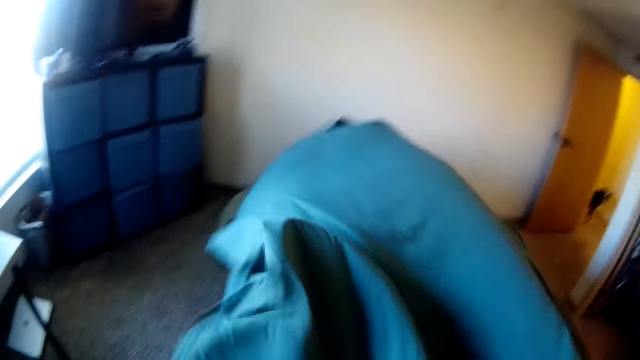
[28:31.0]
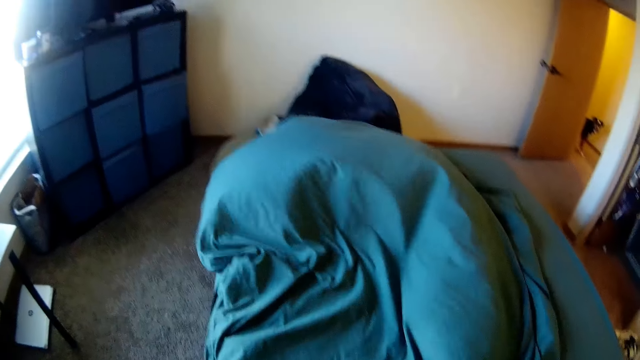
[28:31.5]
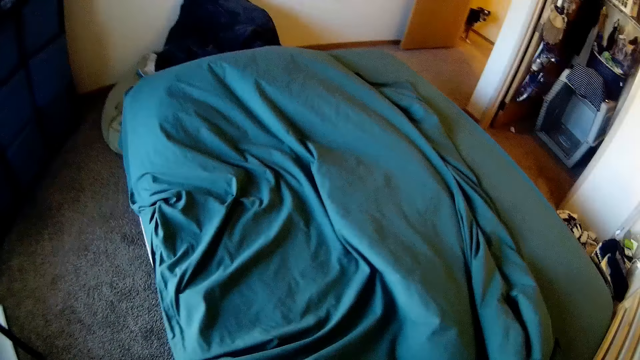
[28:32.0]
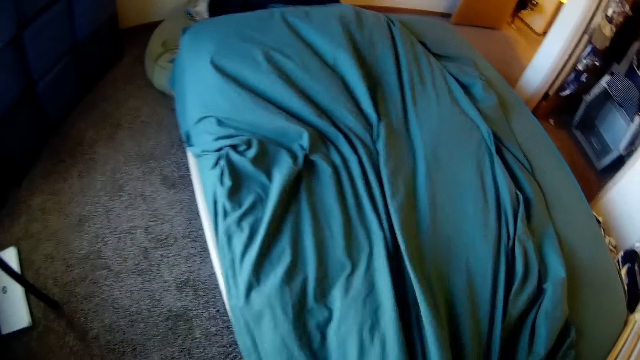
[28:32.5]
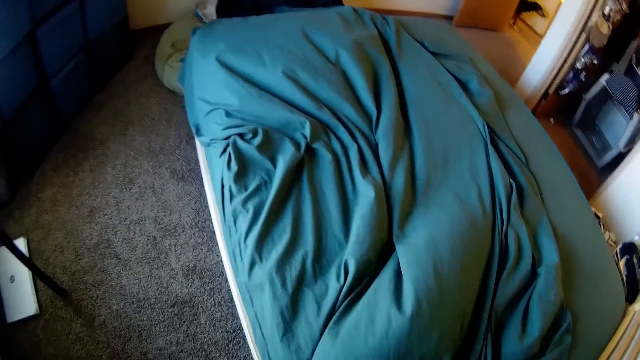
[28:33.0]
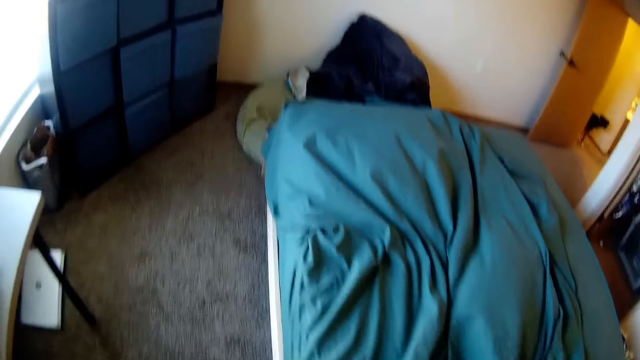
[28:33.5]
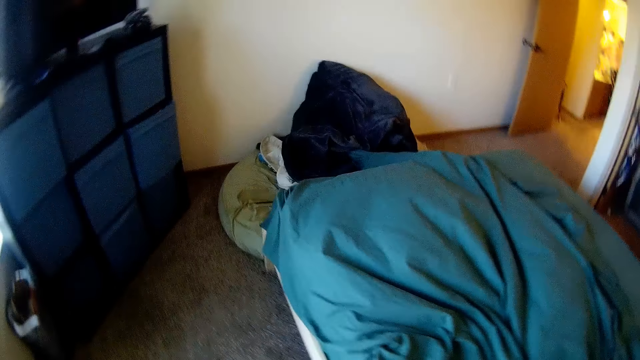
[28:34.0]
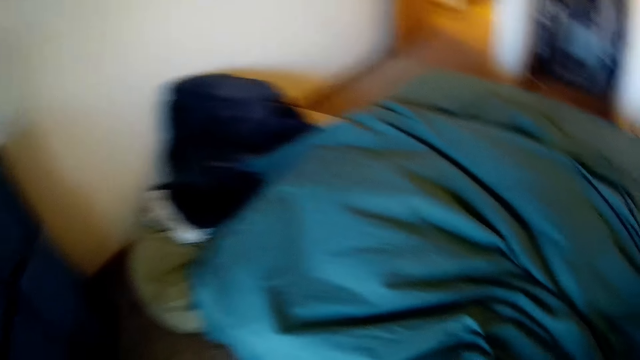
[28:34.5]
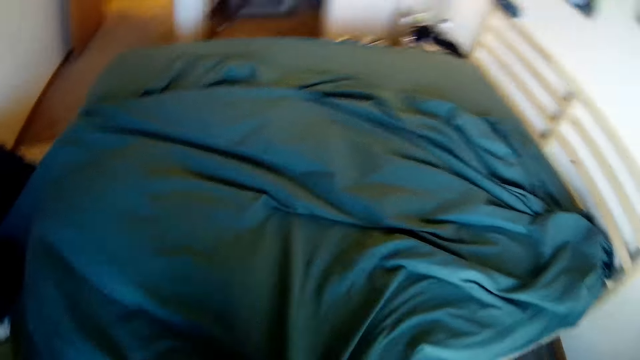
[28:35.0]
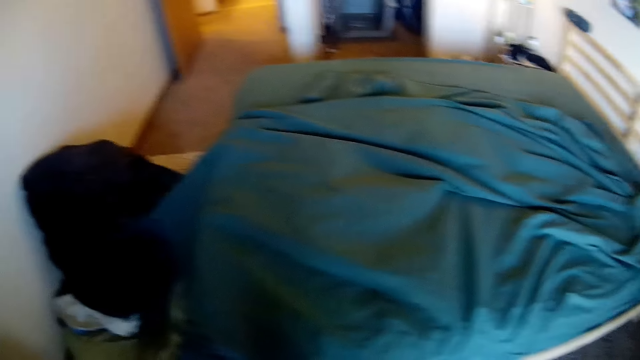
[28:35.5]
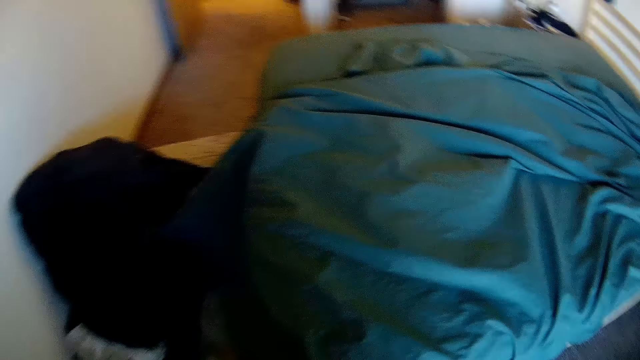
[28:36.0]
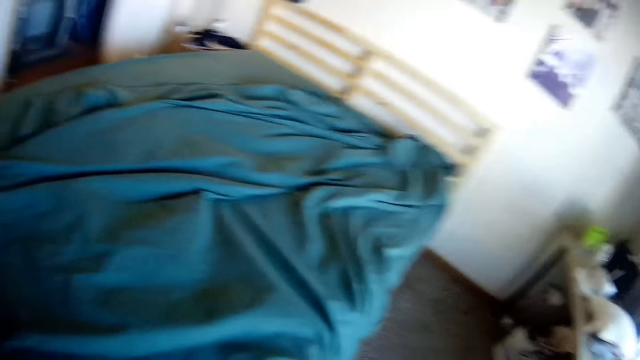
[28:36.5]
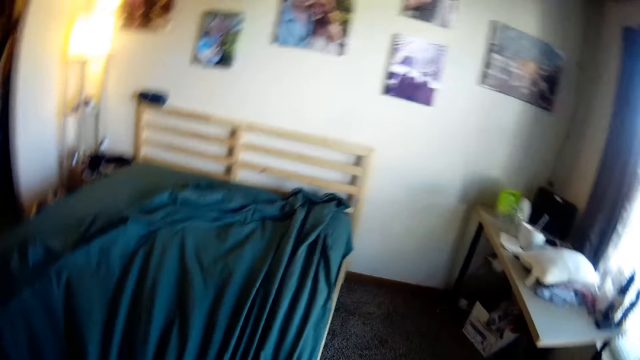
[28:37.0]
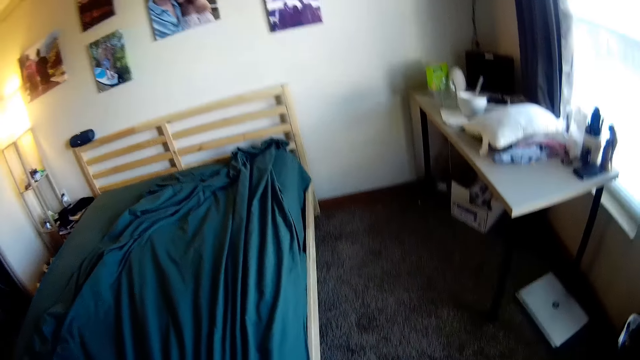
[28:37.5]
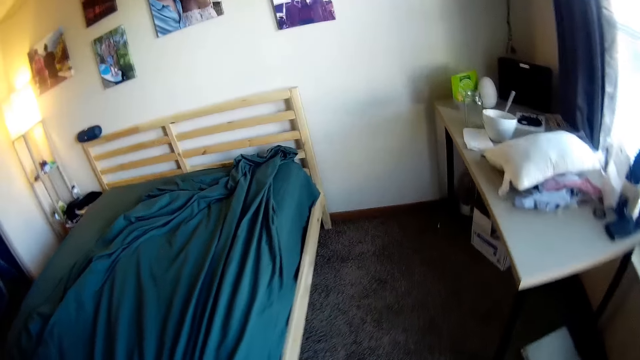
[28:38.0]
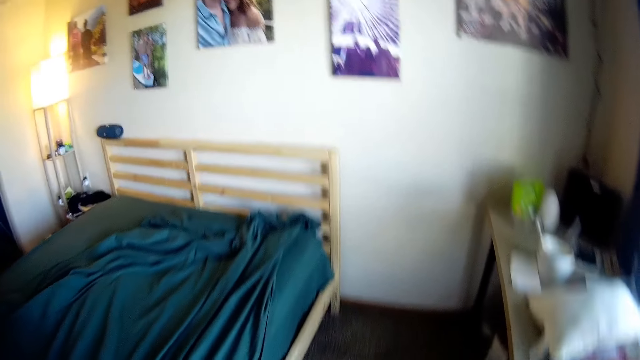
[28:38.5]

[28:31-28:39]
The camera wearer lays the bedsheet on the bed with both hands. The dog leaves the entrance of the room.

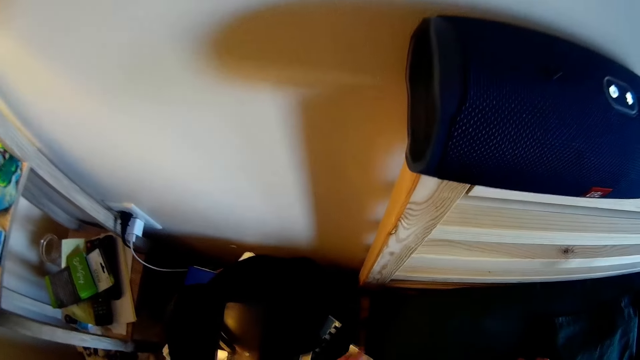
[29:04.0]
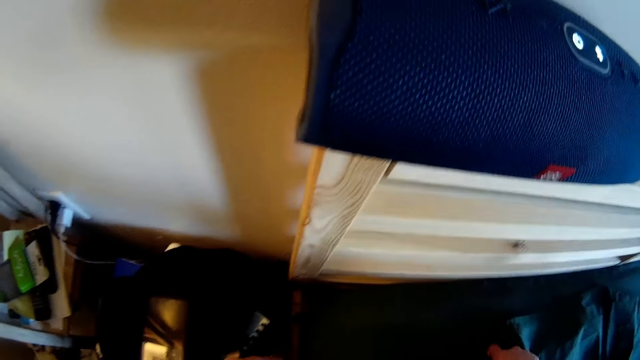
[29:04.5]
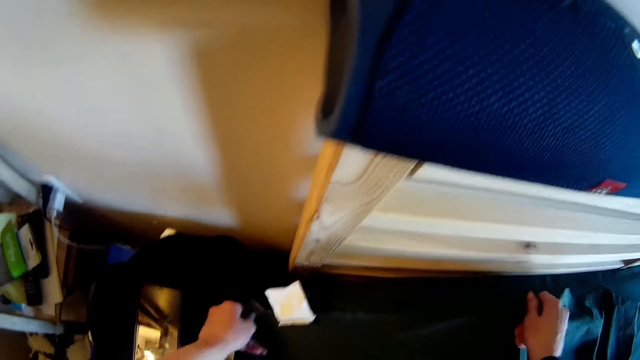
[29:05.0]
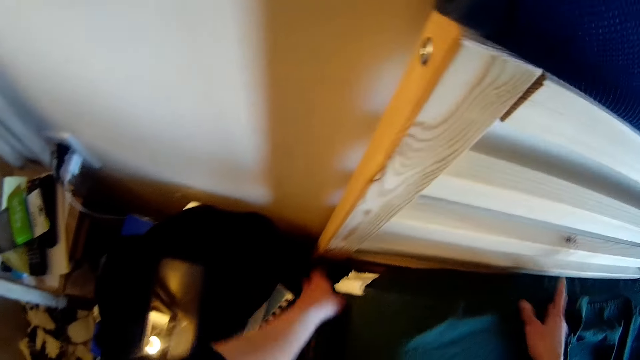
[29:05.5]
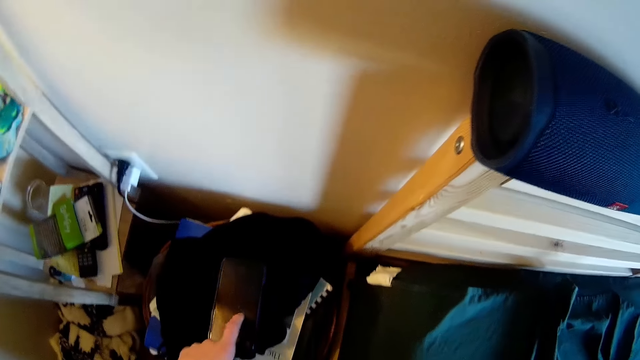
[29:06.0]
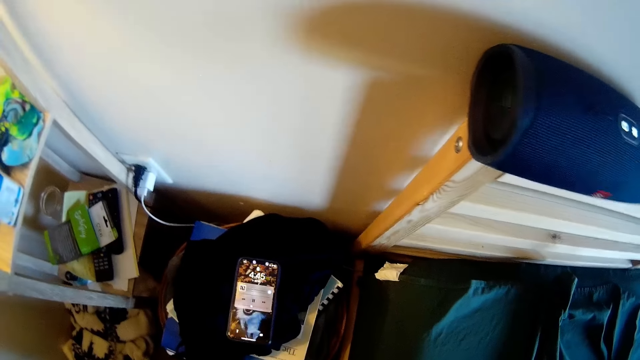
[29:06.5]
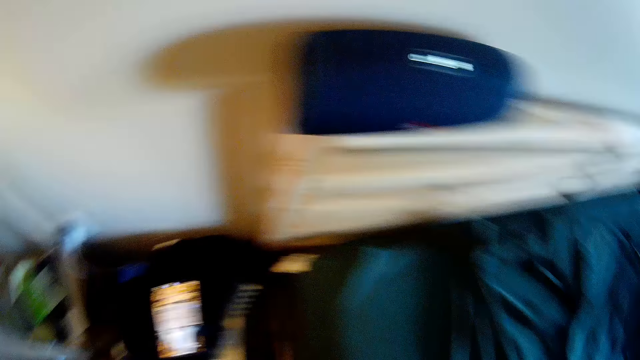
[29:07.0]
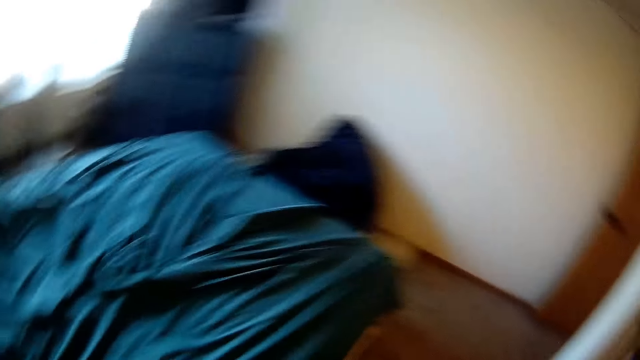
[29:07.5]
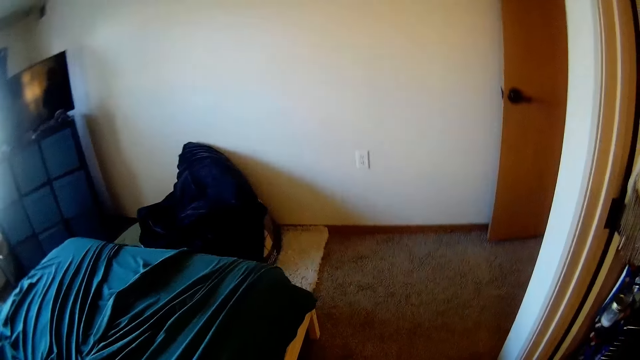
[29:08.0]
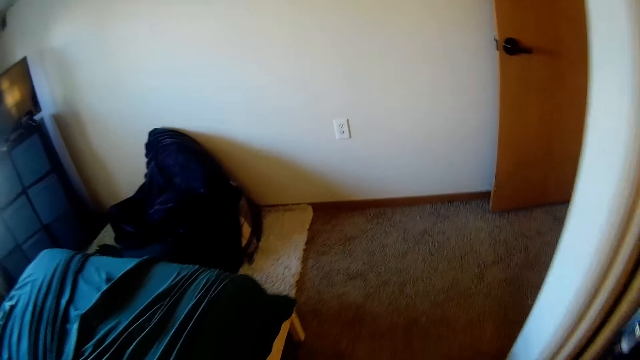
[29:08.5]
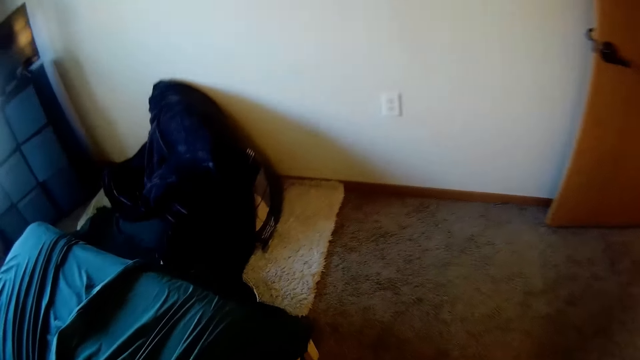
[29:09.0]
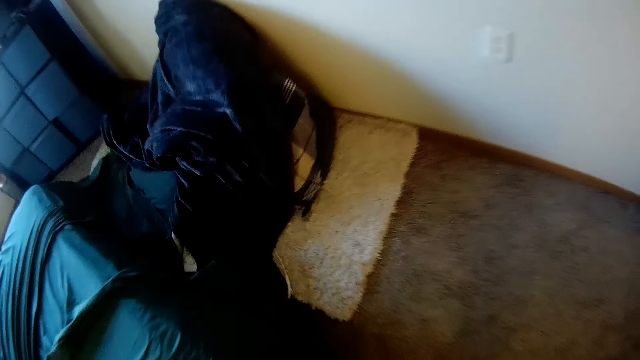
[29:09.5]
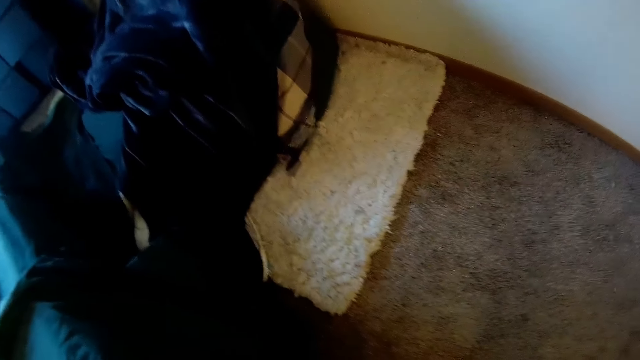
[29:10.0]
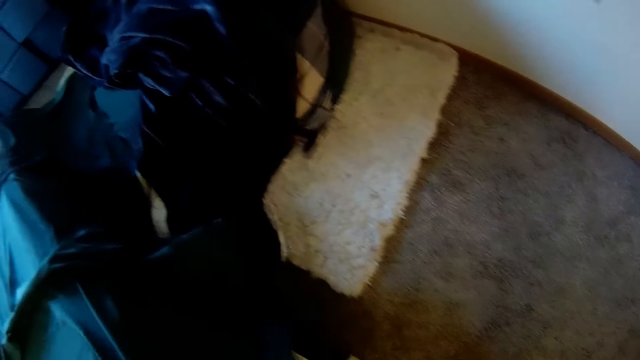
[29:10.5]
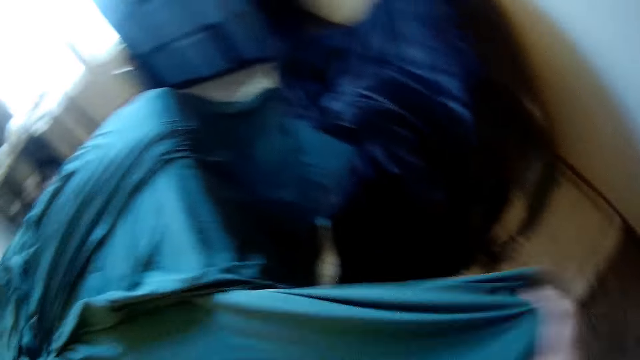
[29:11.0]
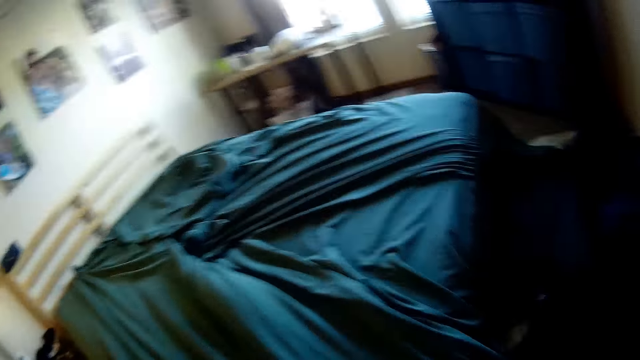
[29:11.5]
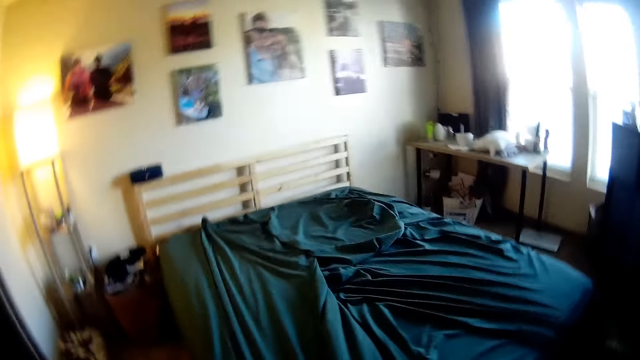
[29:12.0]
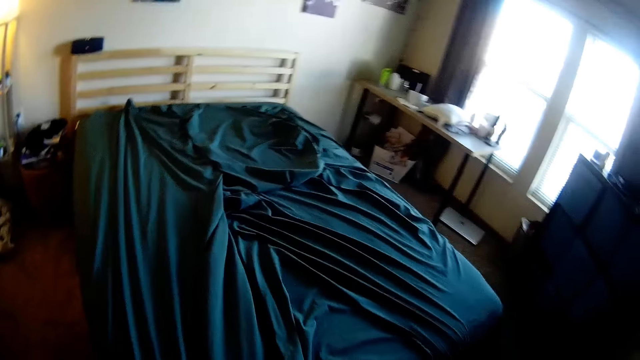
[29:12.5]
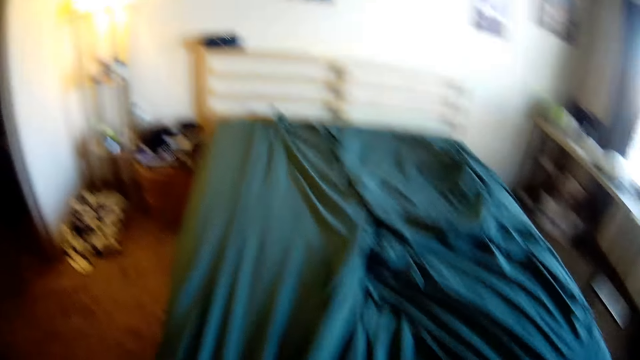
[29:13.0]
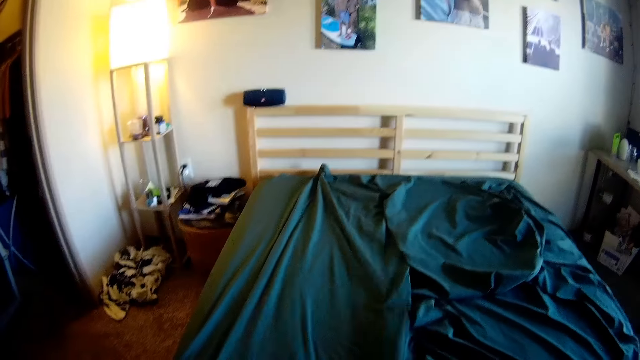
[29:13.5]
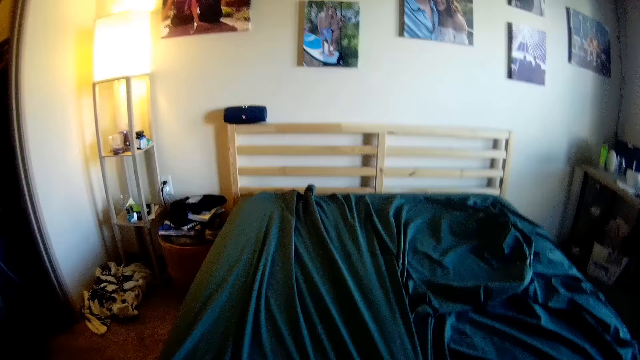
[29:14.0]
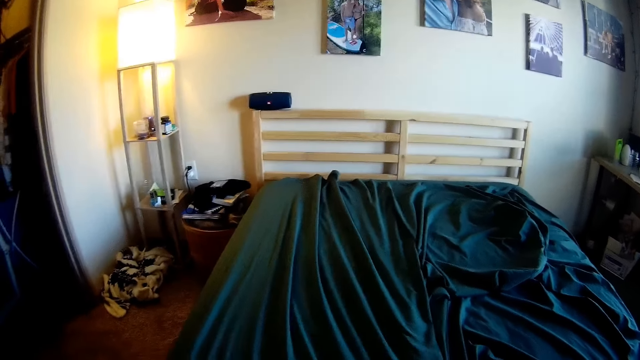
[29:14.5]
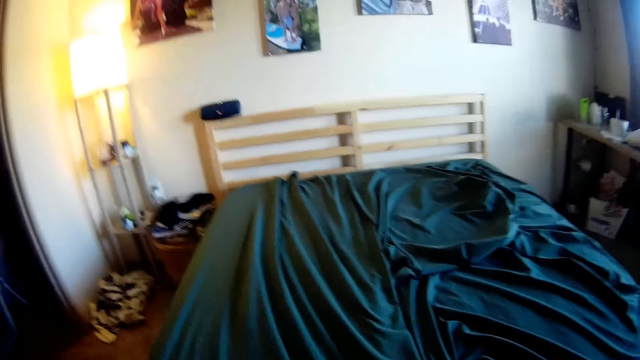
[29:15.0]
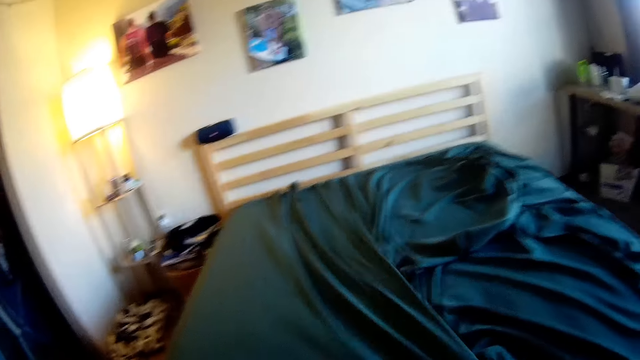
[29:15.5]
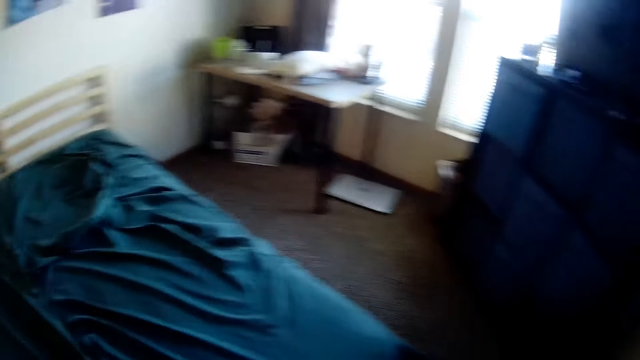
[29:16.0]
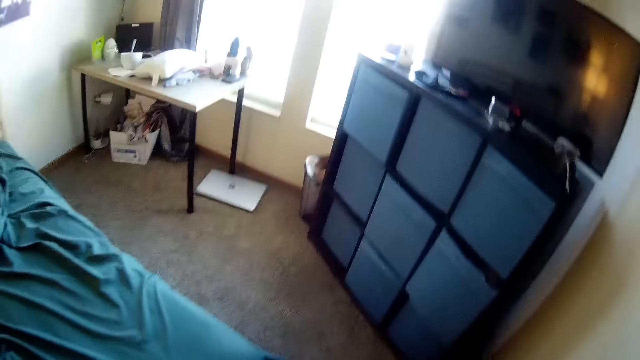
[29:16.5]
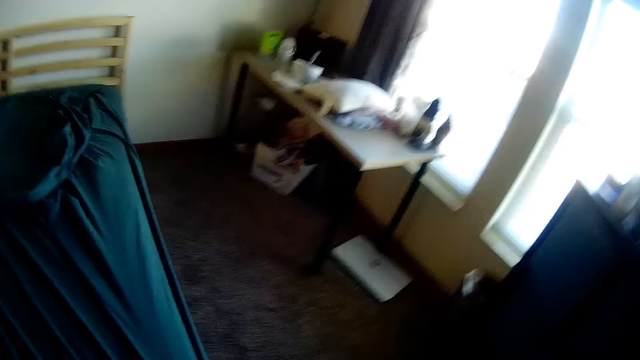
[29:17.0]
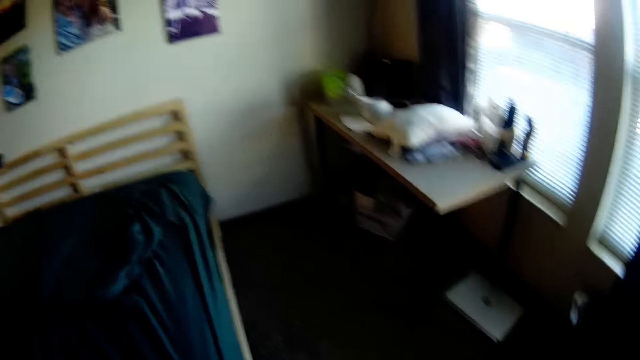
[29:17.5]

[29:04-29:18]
The camera wearer moves his hand towards his phone. He taps the phone on the table with his left hand. He moves his finger towards him. He stares at his phone. He turns away from his phone. He walks forward. He lays the bedsheet on the bed with both hands.
